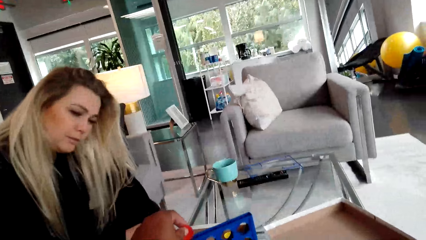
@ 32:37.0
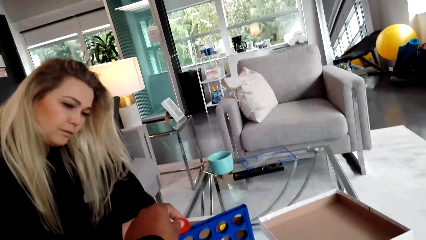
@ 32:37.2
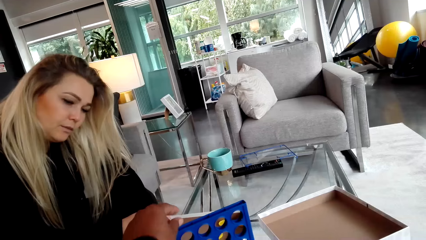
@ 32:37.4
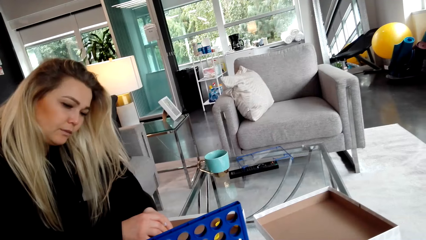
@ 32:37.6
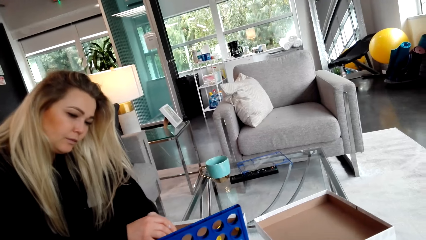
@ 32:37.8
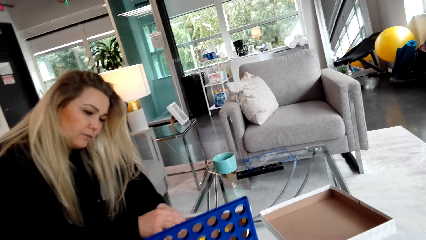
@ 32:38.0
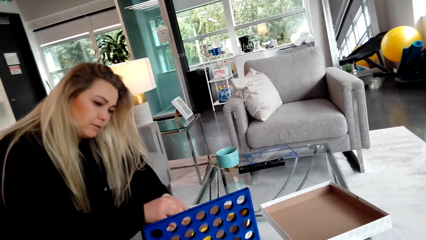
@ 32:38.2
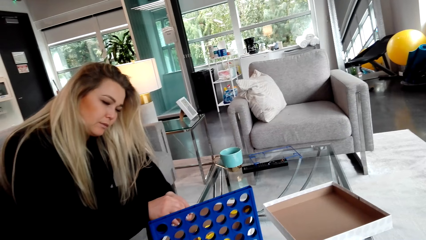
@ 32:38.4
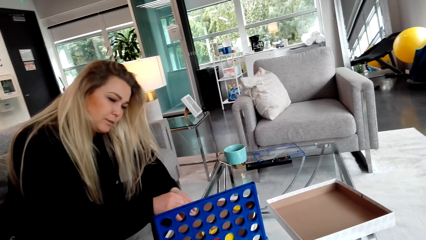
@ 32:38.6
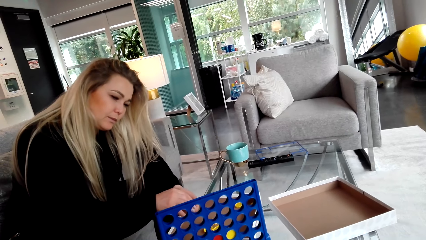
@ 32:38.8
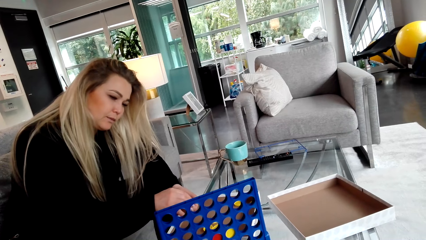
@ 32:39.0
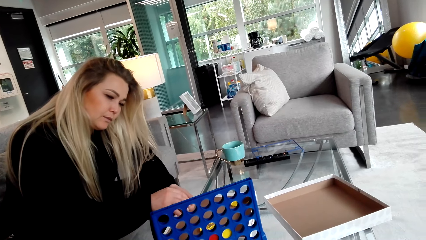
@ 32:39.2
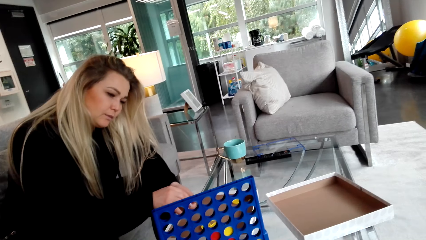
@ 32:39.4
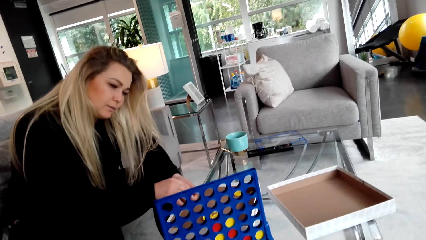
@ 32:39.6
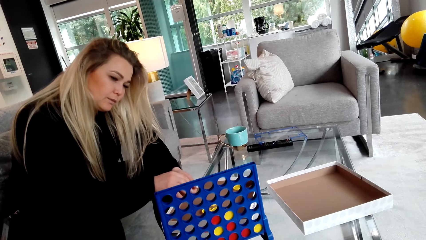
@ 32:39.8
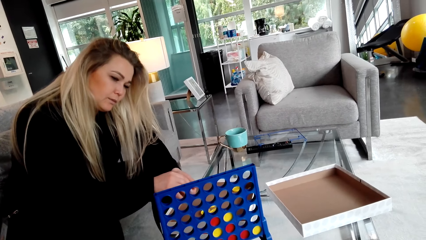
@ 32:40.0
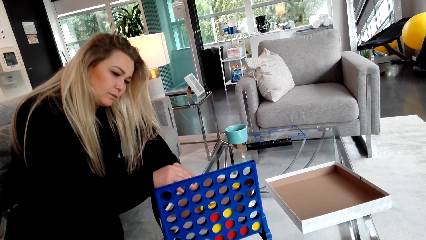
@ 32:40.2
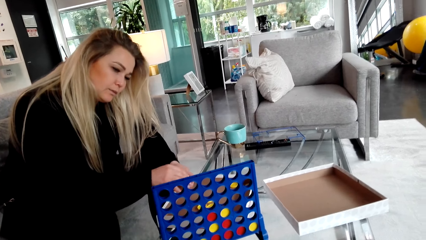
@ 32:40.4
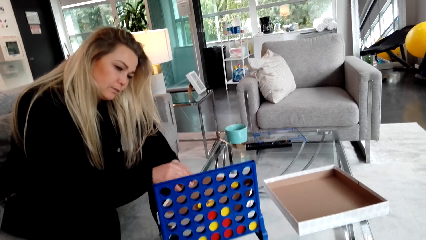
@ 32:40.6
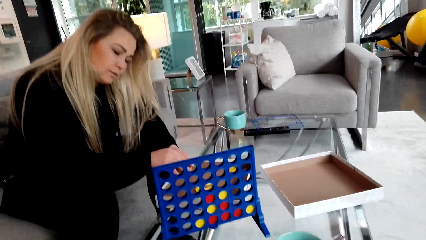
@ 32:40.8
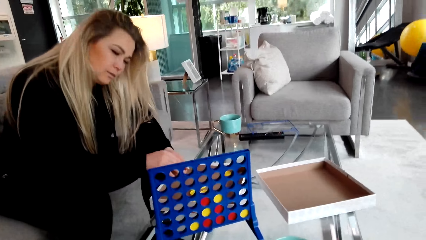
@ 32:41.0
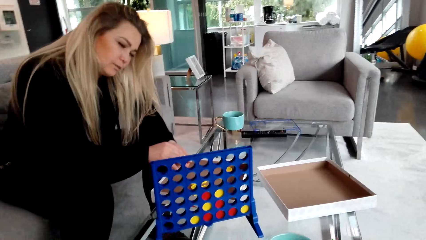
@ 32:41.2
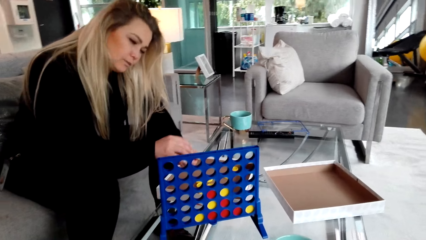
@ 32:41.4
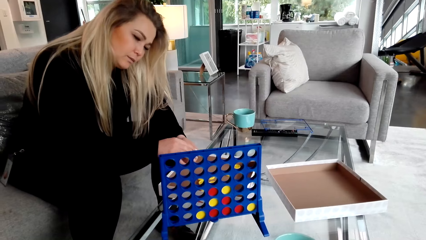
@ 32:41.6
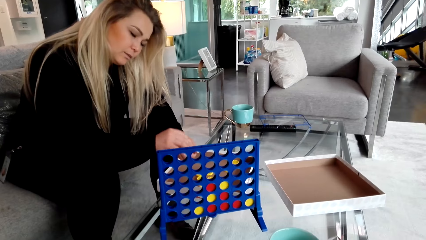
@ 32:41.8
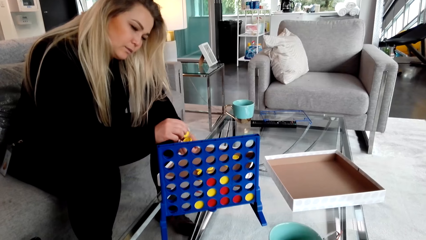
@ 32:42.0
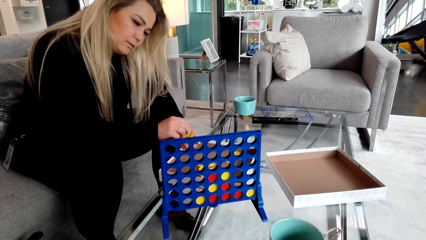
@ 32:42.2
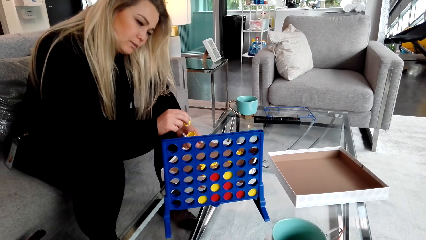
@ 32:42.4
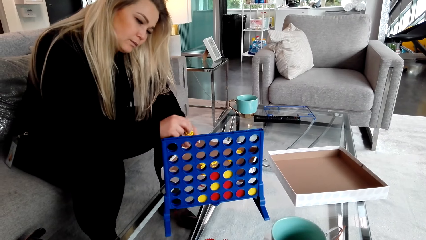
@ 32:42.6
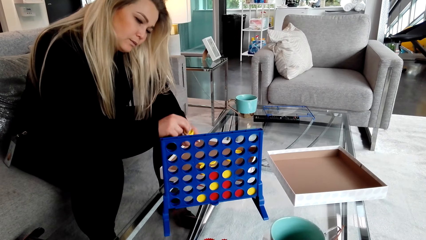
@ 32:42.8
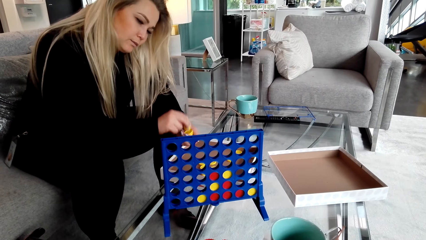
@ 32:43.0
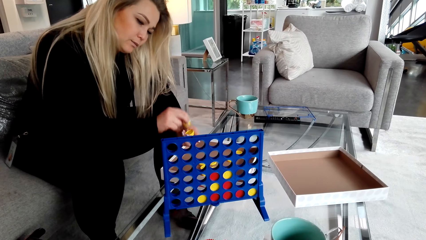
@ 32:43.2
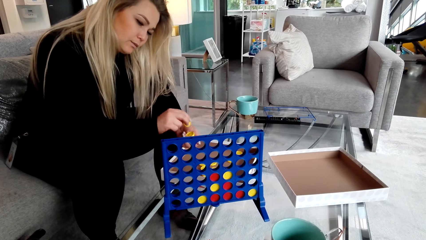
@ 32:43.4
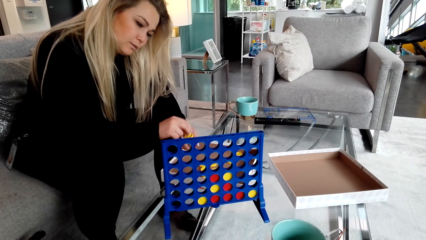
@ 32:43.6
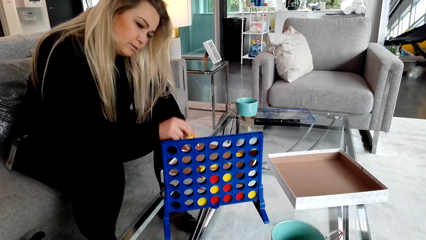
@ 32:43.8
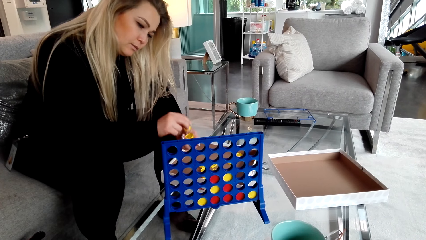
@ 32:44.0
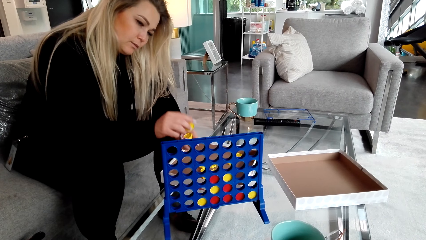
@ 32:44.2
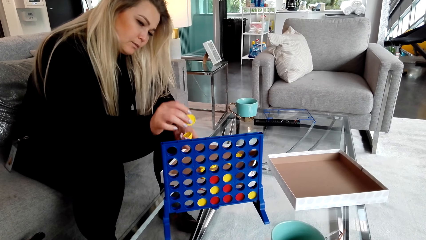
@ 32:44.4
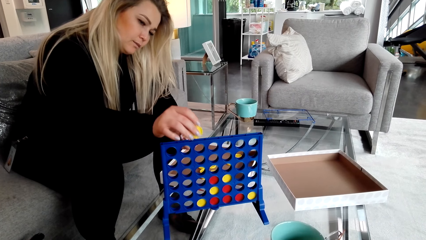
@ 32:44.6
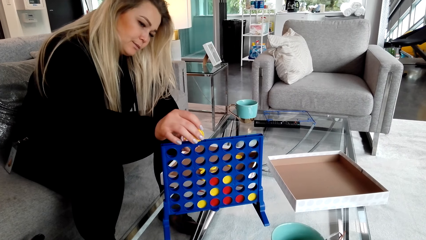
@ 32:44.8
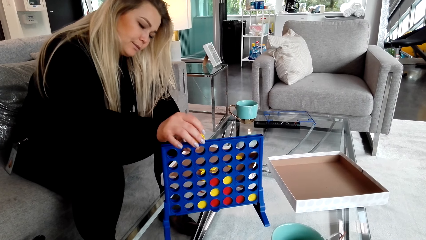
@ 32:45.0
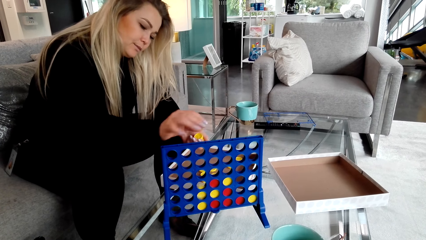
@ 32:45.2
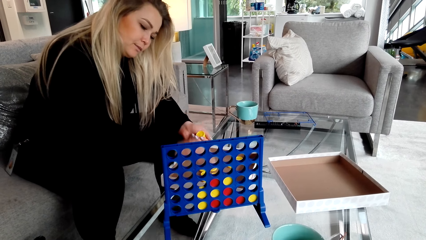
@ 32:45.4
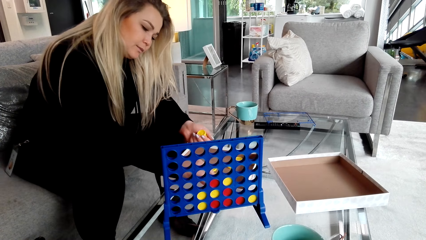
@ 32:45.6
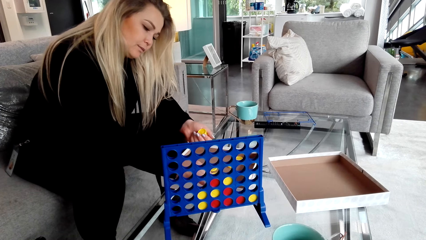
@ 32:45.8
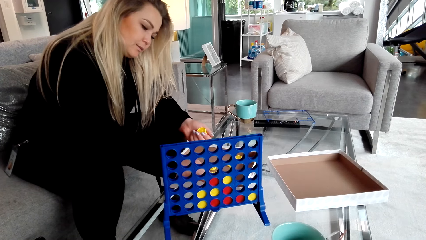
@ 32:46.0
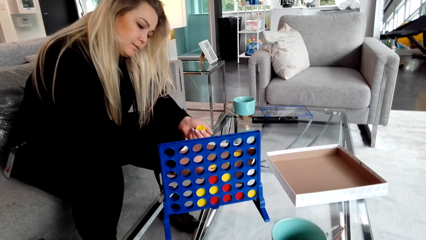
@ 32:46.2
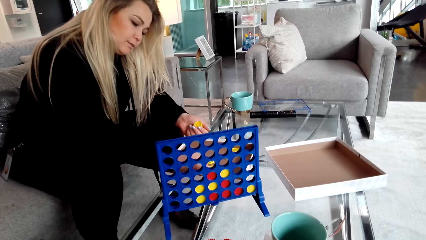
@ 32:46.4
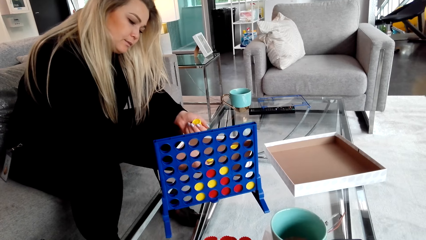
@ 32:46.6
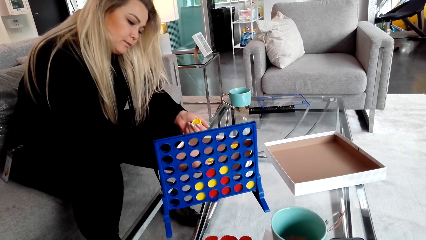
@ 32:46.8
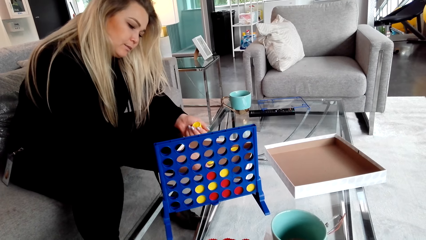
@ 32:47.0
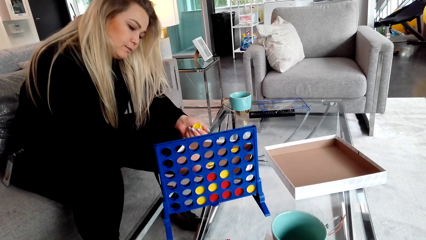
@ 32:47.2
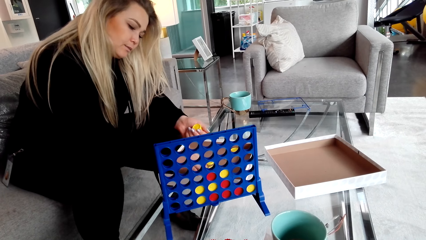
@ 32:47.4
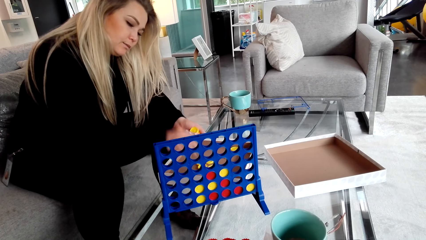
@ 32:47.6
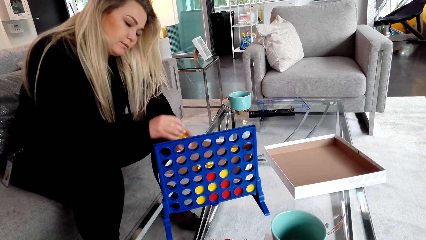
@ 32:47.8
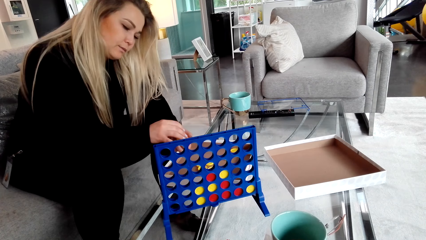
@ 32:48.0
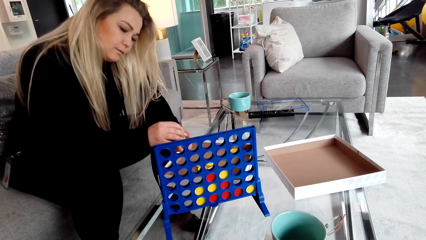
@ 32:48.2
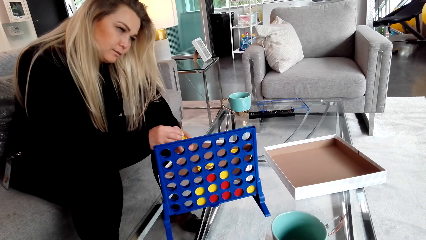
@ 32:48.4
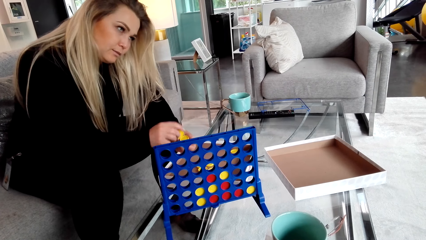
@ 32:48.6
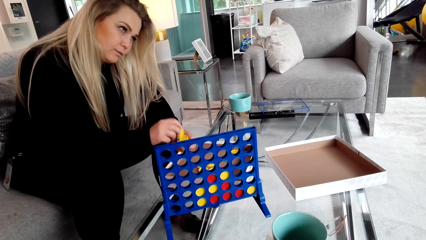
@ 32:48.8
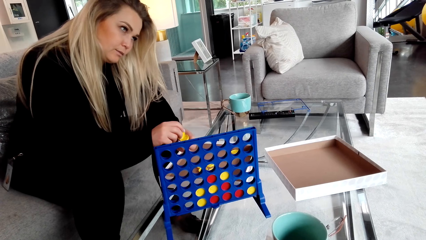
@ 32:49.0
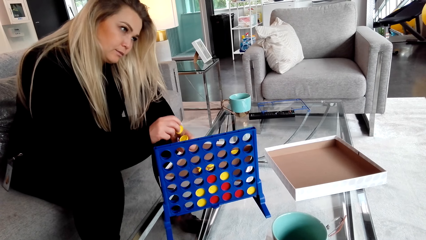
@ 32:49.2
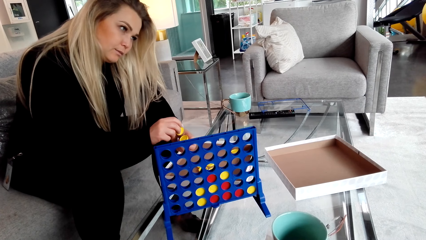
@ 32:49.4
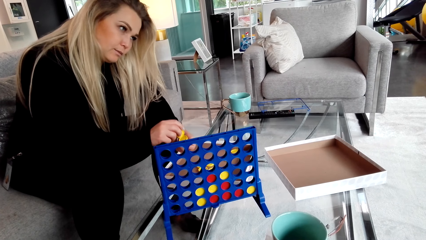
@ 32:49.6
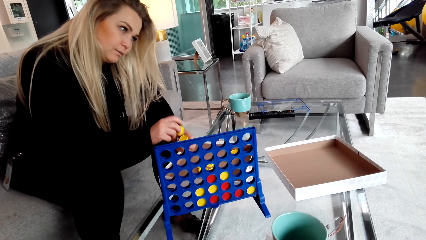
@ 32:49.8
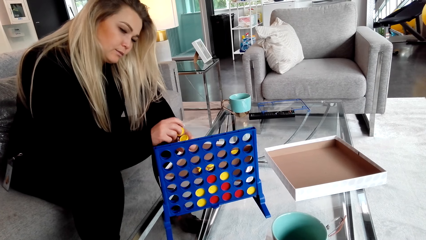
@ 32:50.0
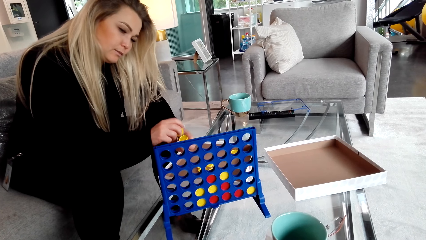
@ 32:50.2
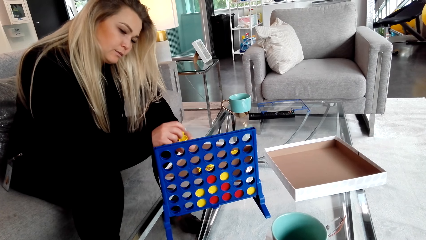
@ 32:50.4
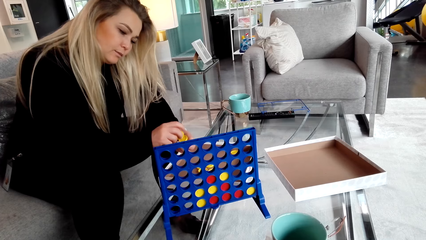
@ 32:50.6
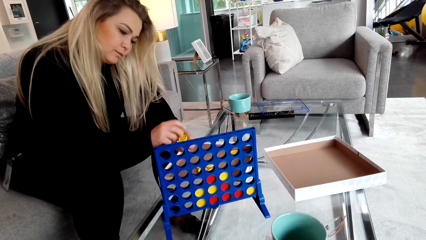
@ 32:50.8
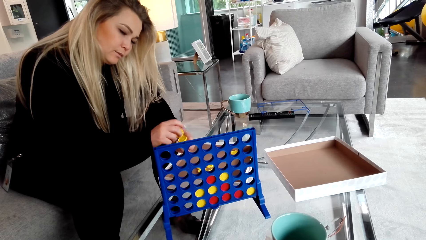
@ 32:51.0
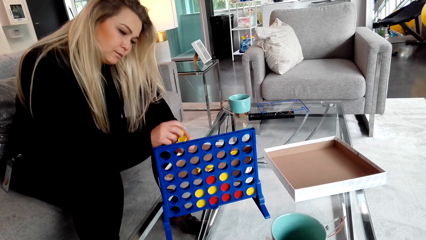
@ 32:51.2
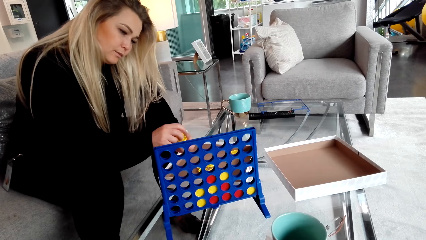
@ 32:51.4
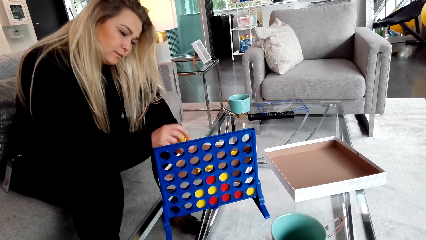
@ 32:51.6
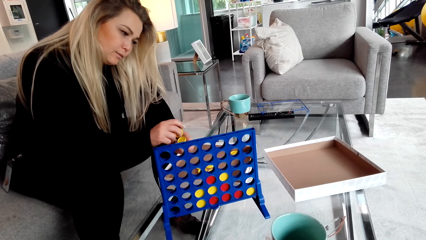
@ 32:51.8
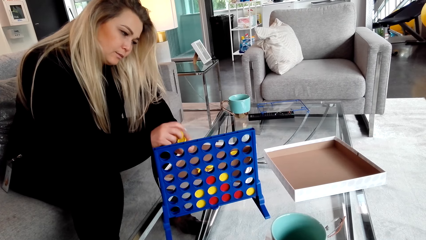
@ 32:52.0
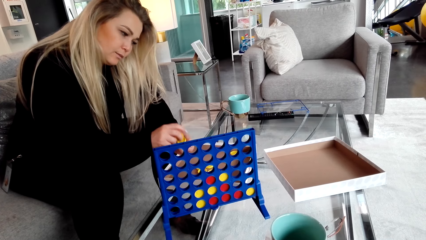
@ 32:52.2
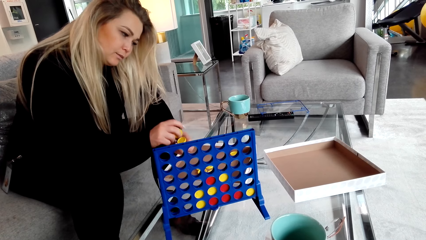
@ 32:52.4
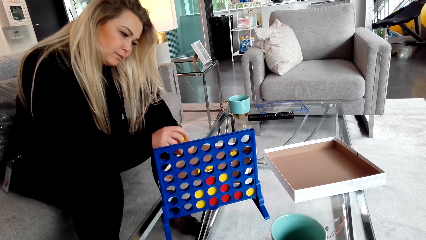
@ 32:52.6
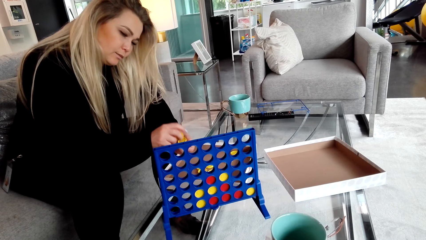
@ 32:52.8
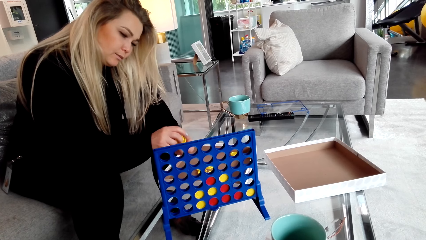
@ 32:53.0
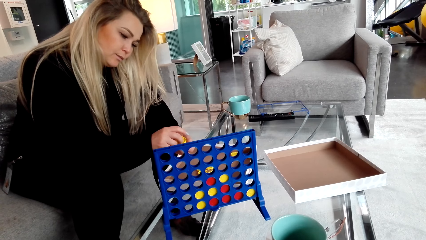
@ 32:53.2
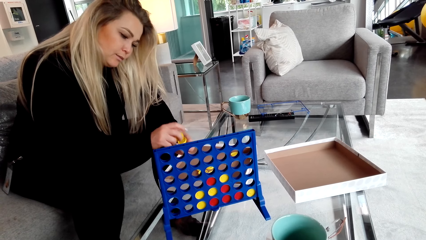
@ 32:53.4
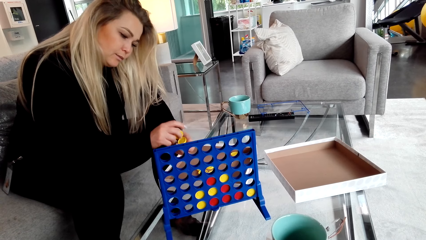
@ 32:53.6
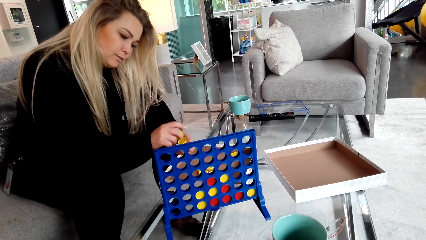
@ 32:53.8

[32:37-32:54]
The camera wearer looks in the room and puts a bottle cap in something. A woman hits the bottle caps. The woman places a lid in the crate. The woman picks up a lid. The woman hits the bottle caps.
